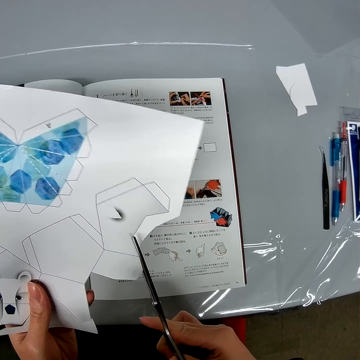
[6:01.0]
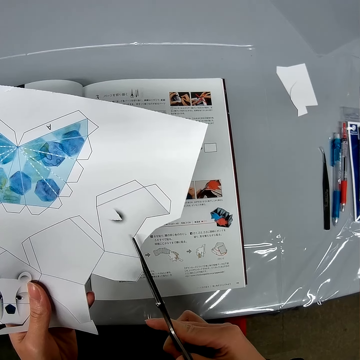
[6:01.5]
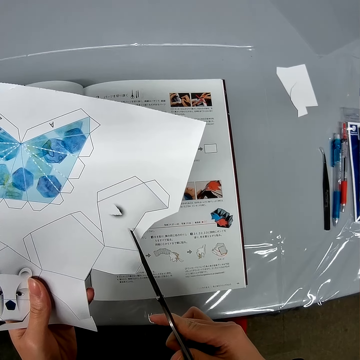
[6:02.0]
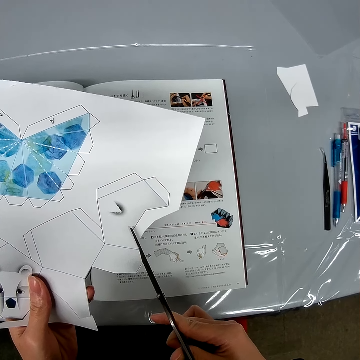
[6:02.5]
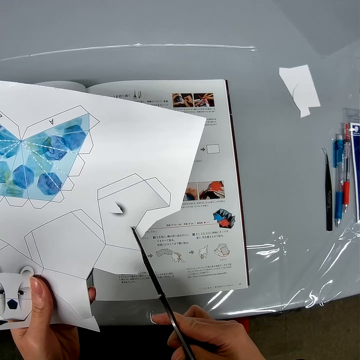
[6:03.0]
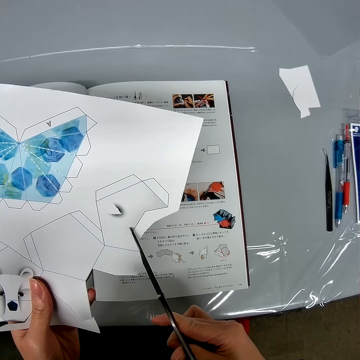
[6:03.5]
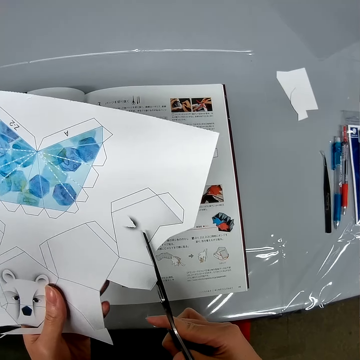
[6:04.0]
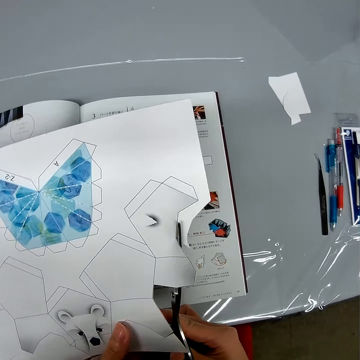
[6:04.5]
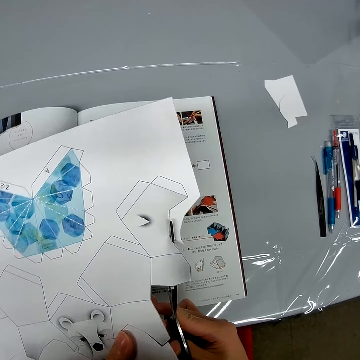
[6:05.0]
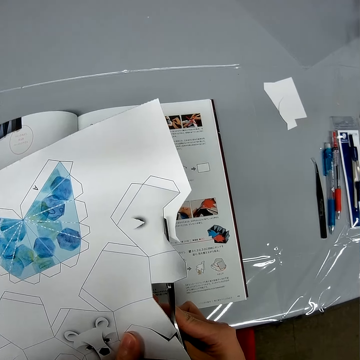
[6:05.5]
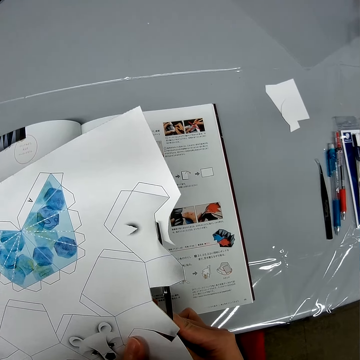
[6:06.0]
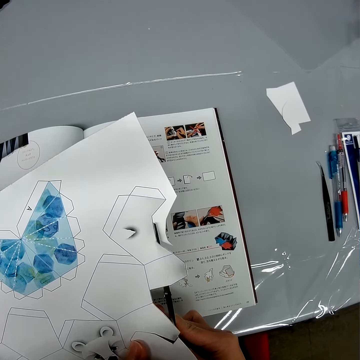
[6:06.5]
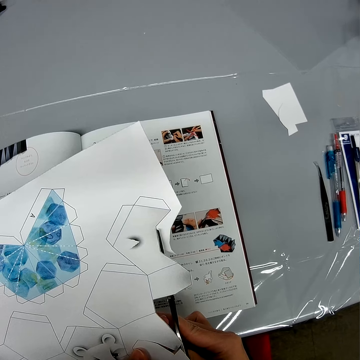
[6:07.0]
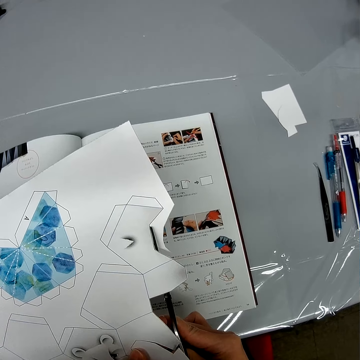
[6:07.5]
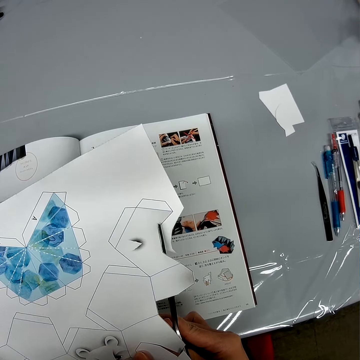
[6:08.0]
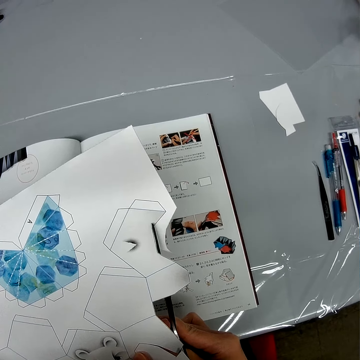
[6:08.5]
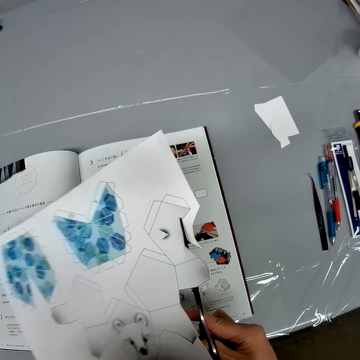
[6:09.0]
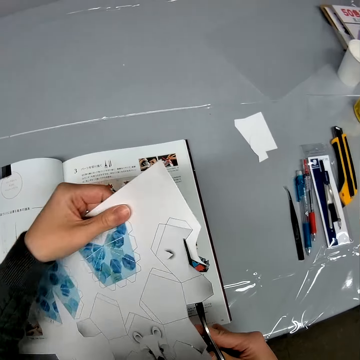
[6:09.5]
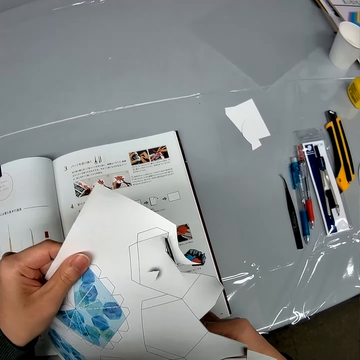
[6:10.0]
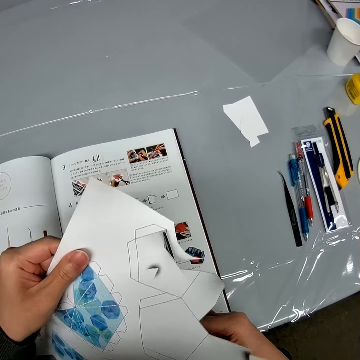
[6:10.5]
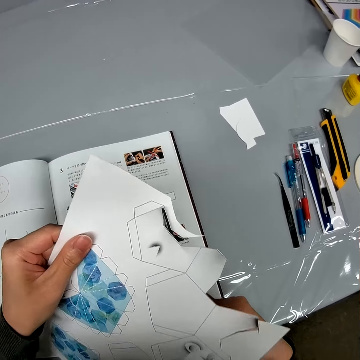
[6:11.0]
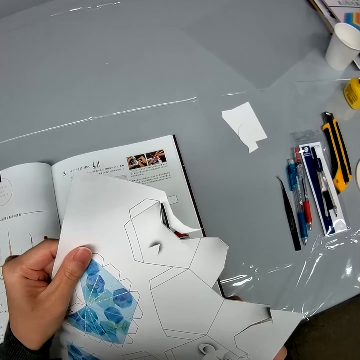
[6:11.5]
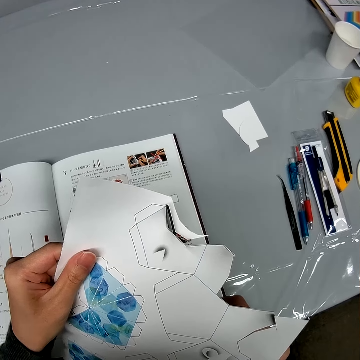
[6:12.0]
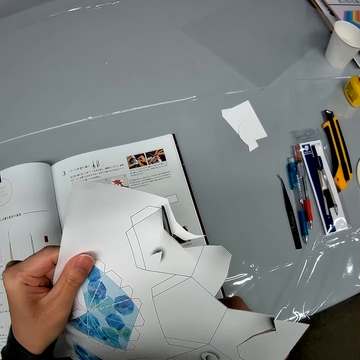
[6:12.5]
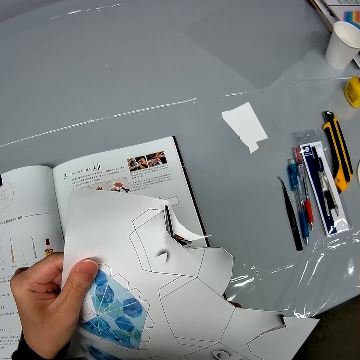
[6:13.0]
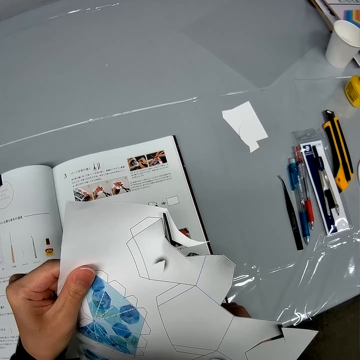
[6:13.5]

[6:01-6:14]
The camera wearer turns the craft paper. They cut the craft paper with a pair of scissors. They turn the craft paper. They cut the craft paper with the pair of scissors.

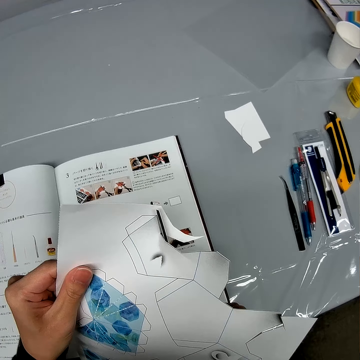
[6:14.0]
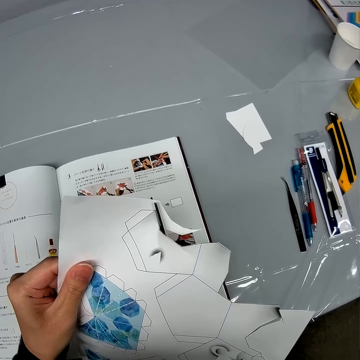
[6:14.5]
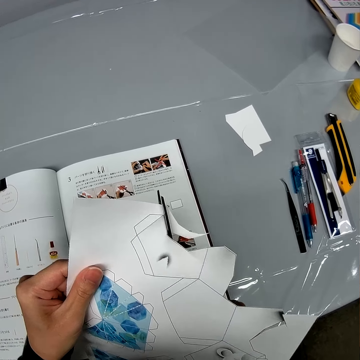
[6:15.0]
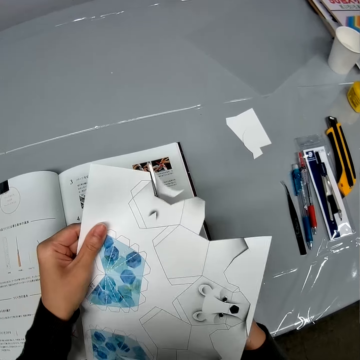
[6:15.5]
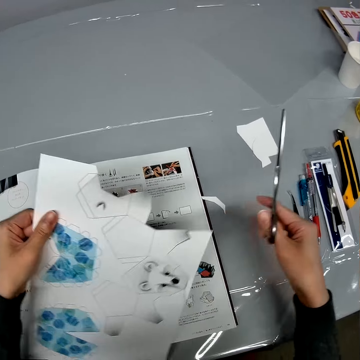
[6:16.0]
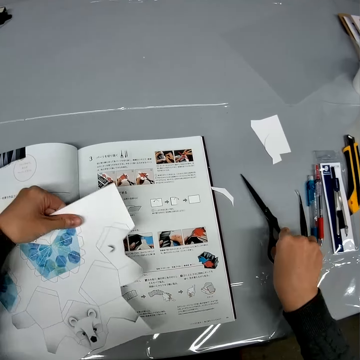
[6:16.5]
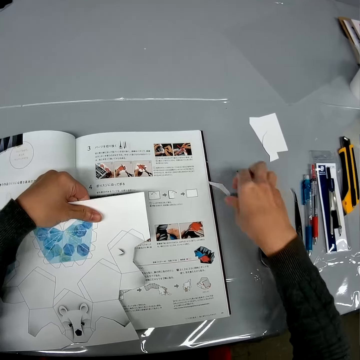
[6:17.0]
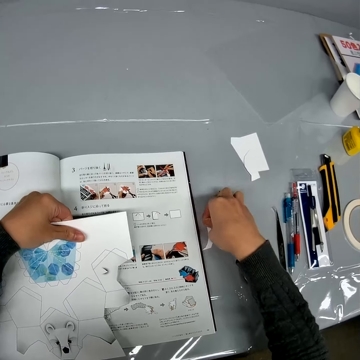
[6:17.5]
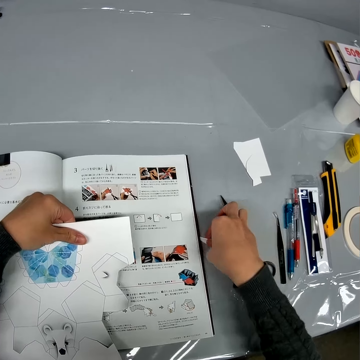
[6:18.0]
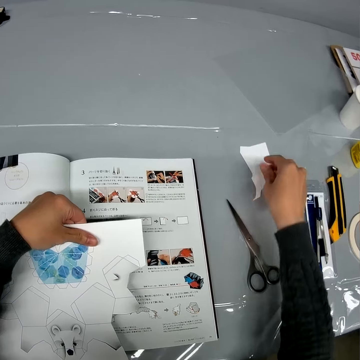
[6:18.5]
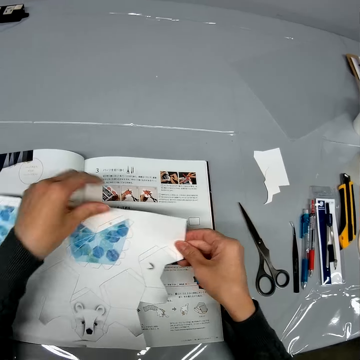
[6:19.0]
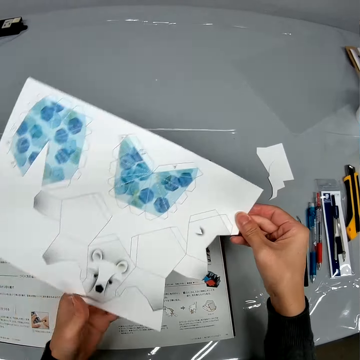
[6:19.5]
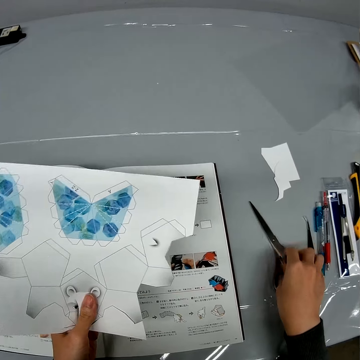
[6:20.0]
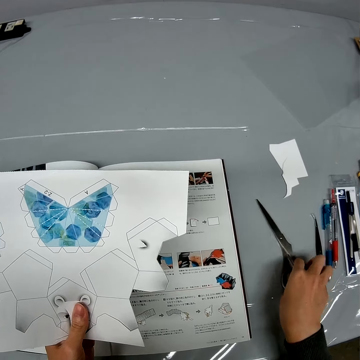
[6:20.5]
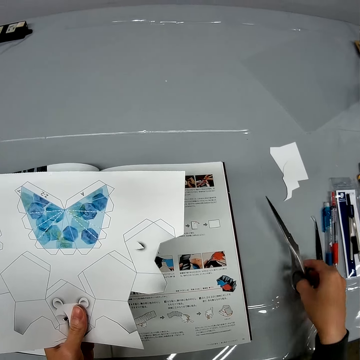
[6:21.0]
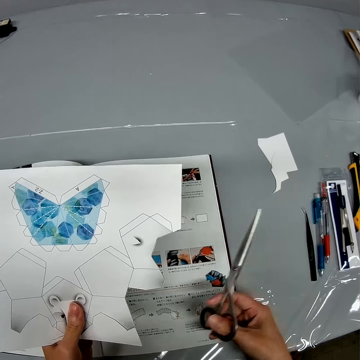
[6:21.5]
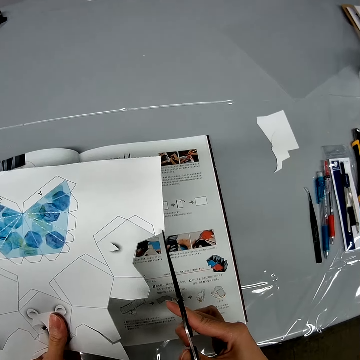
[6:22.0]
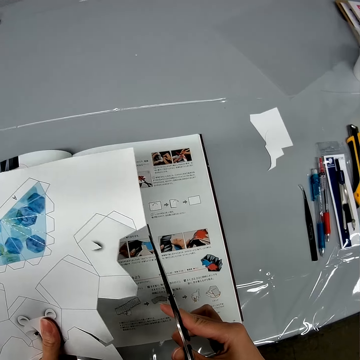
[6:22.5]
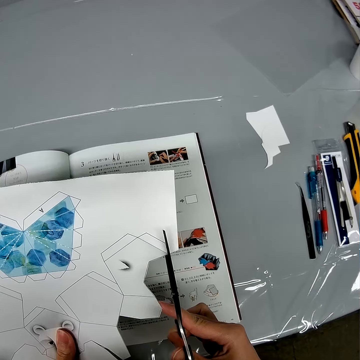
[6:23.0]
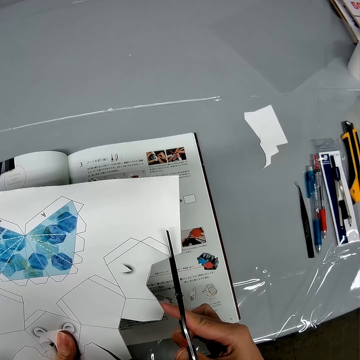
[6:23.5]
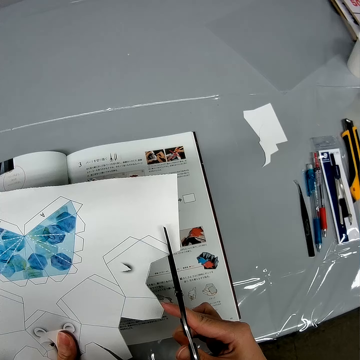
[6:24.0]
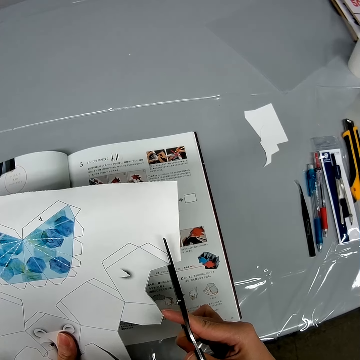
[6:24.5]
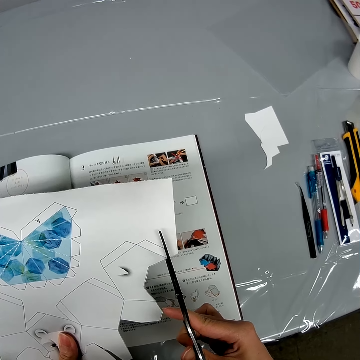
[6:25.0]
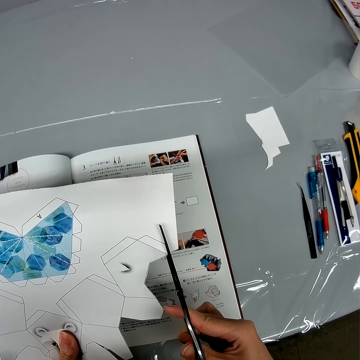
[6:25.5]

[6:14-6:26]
The camera wearer puts the pair of scissors on the table. He moves a piece of paper on the table. He picks up the piece of paper from the book. He puts the piece of paper on the table. He lifts the craft paper. He picks up the scissors from the table. He cuts the piece of paper in his left hand with the scissors.

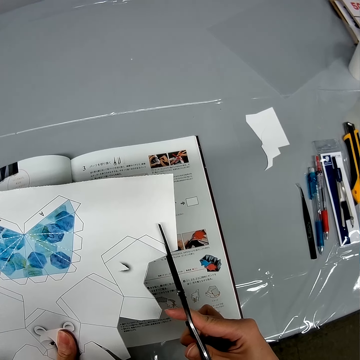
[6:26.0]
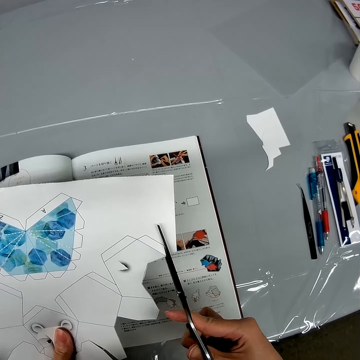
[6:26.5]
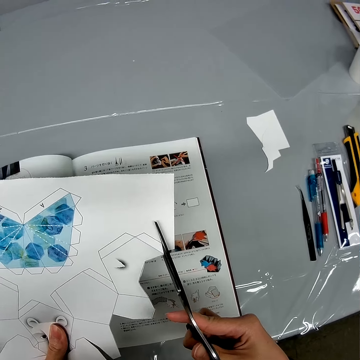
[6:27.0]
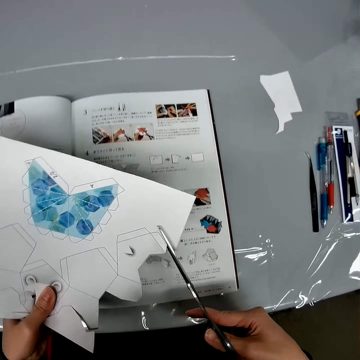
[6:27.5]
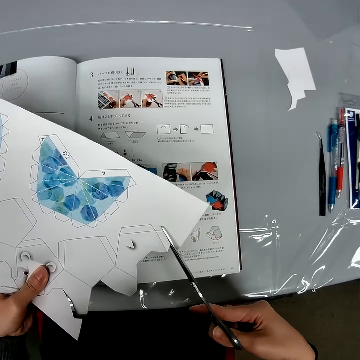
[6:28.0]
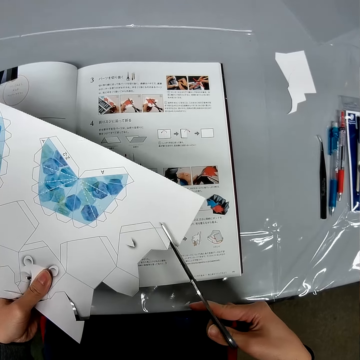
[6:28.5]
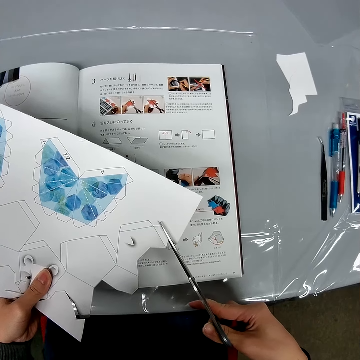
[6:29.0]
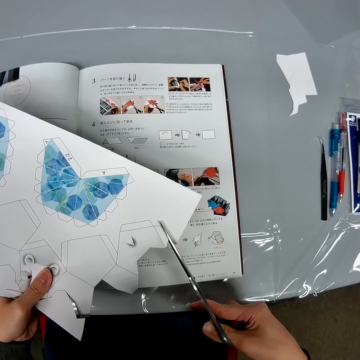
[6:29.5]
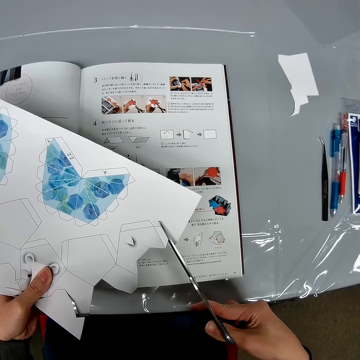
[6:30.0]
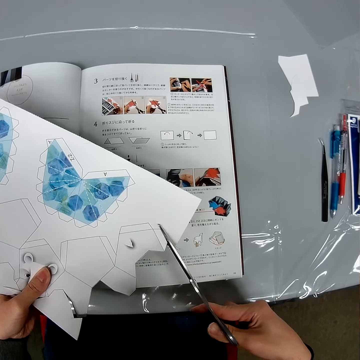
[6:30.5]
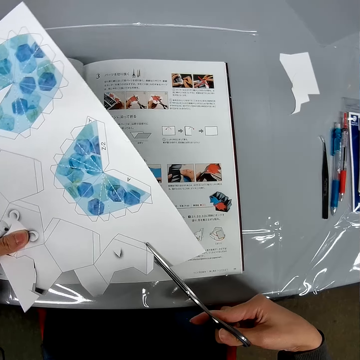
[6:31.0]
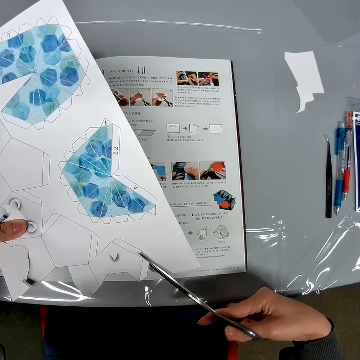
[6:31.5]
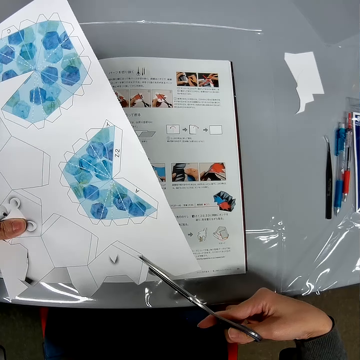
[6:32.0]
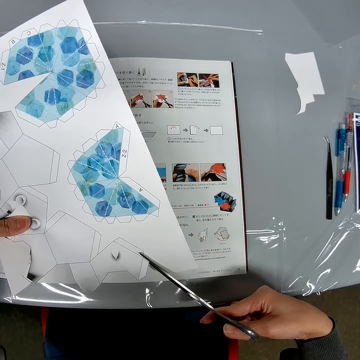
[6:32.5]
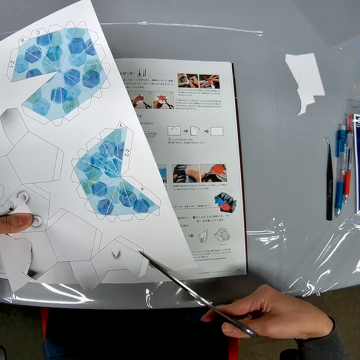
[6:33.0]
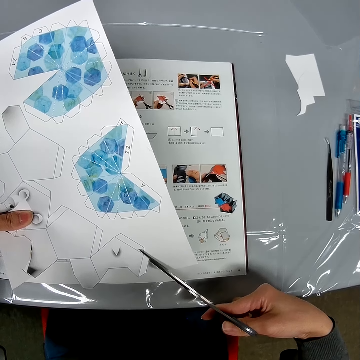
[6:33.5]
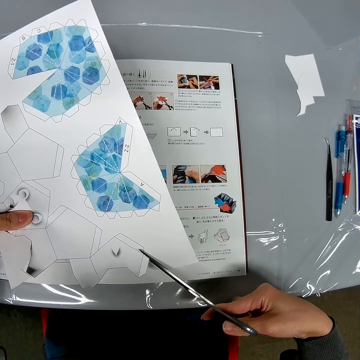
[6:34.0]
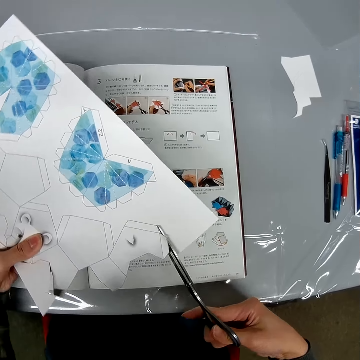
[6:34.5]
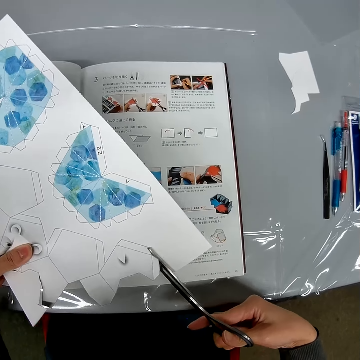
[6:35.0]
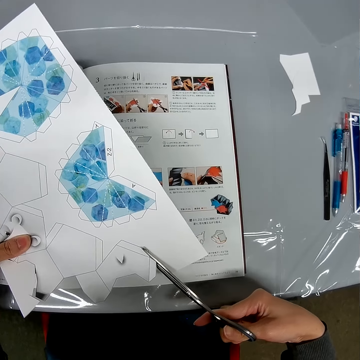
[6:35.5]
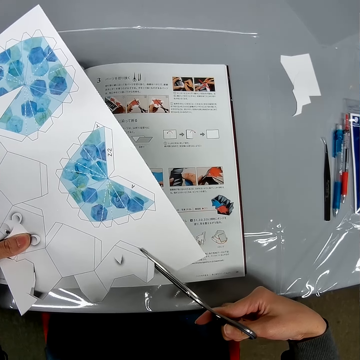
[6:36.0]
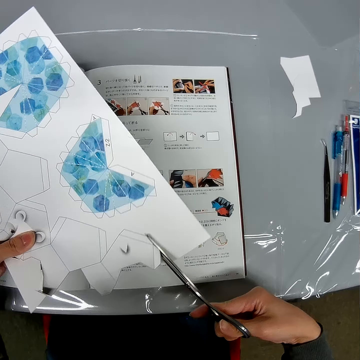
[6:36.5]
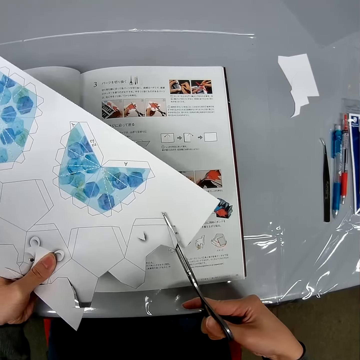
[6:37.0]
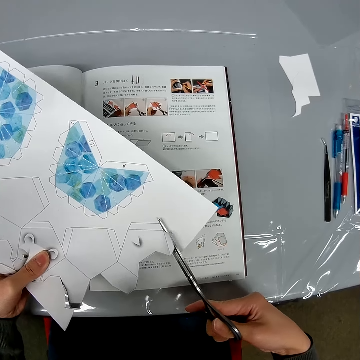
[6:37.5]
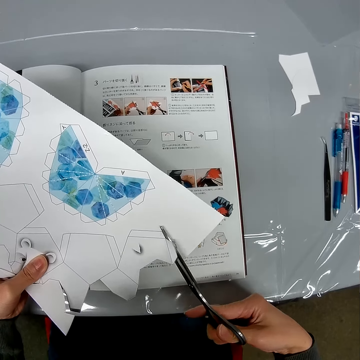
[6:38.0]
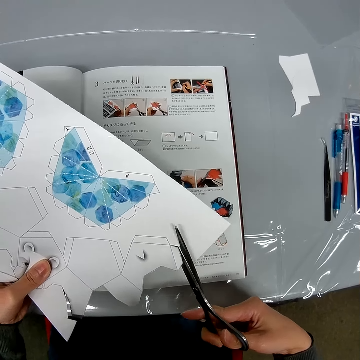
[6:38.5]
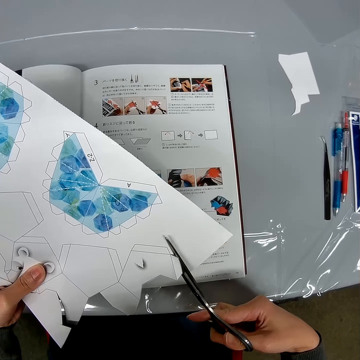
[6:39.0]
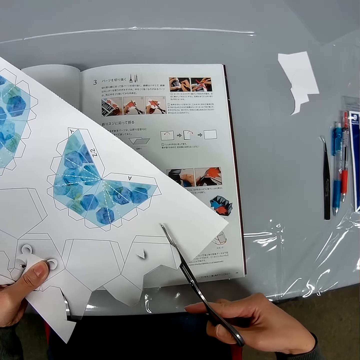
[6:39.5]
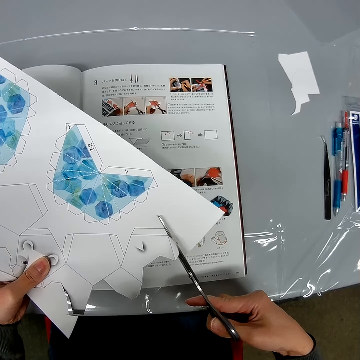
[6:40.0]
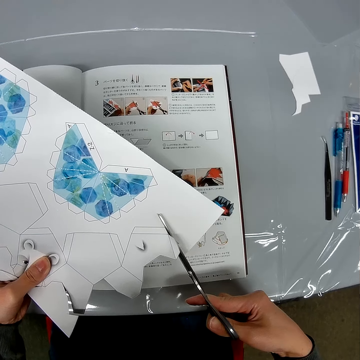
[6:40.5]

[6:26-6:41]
The camera wearer turns the craft paper. They cut the craft paper with a pair of scissors. They turn the craft paper. They cut the craft paper with the pair of scissors. They turn the craft paper. They cut the craft paper with the pair of scissors.
